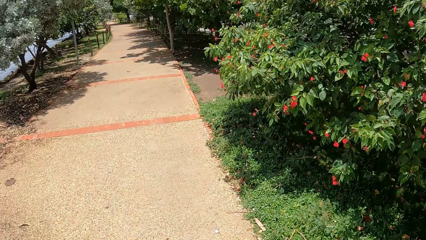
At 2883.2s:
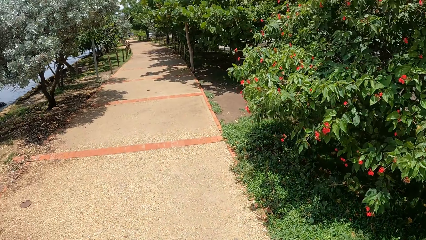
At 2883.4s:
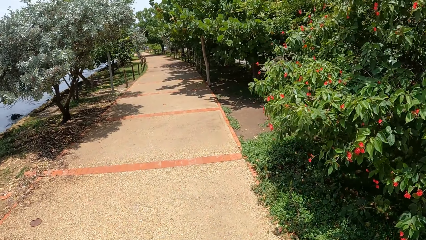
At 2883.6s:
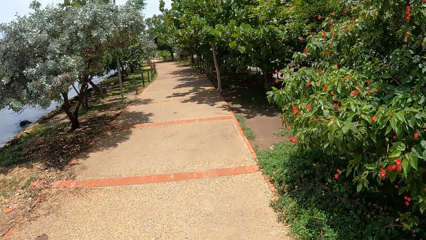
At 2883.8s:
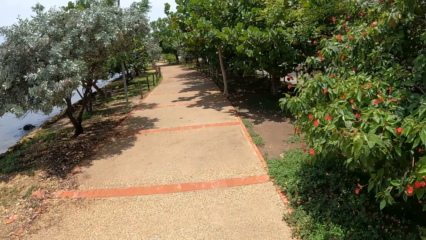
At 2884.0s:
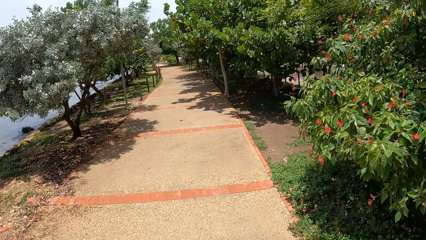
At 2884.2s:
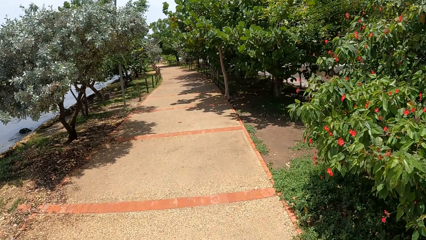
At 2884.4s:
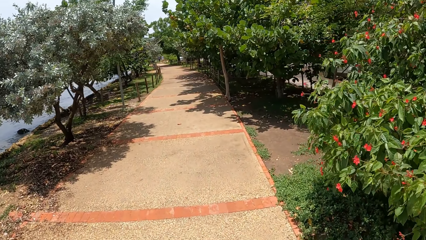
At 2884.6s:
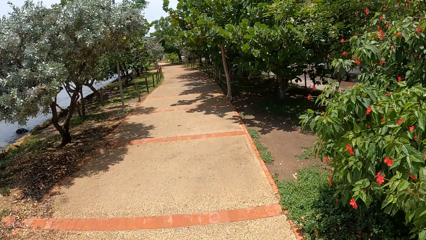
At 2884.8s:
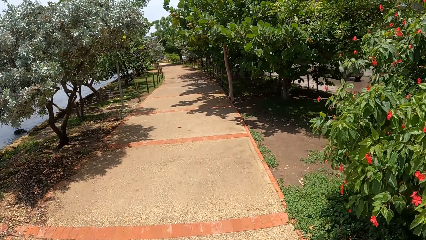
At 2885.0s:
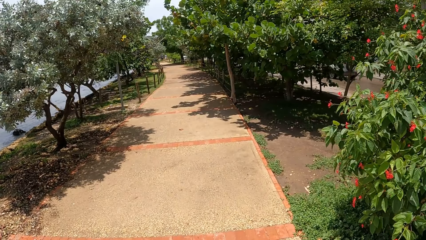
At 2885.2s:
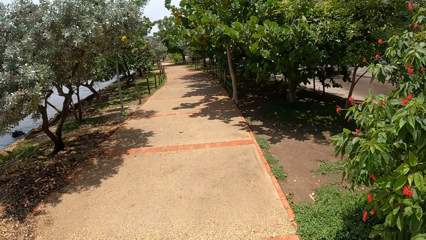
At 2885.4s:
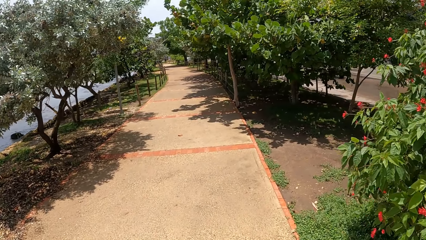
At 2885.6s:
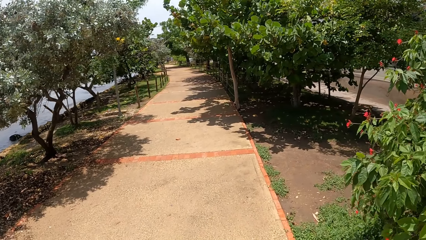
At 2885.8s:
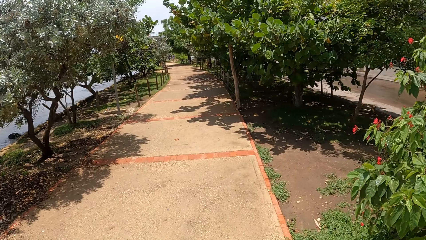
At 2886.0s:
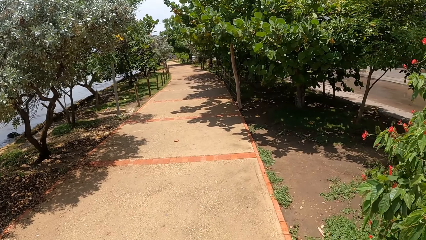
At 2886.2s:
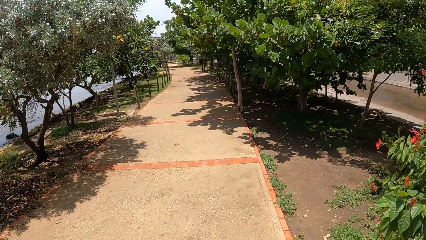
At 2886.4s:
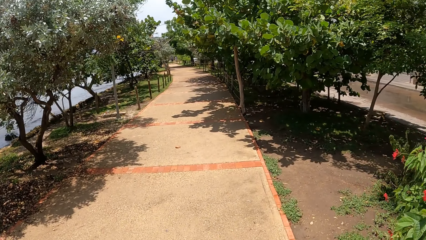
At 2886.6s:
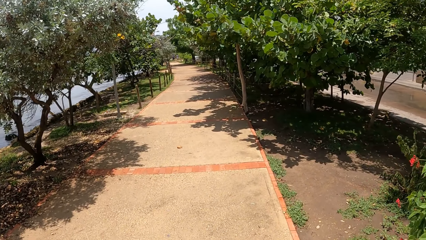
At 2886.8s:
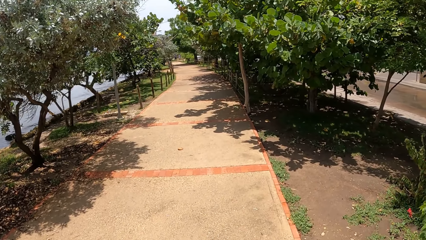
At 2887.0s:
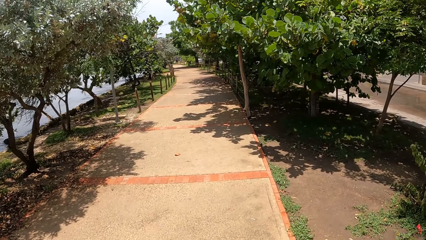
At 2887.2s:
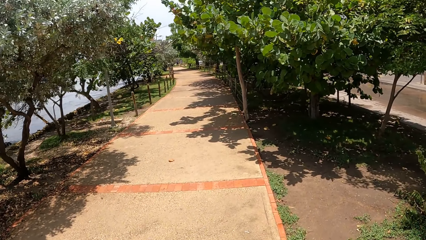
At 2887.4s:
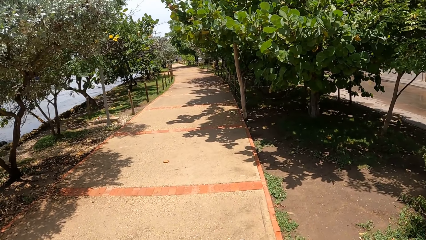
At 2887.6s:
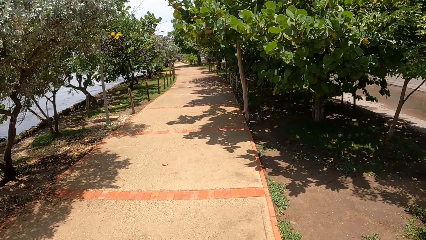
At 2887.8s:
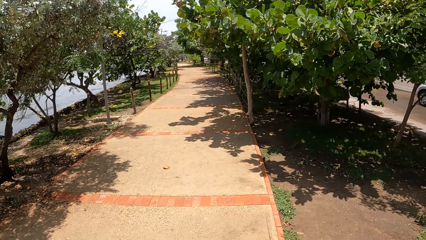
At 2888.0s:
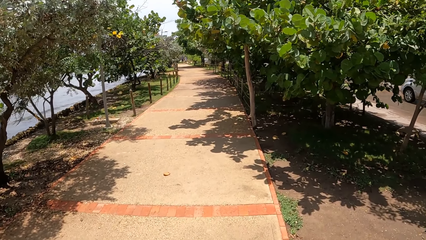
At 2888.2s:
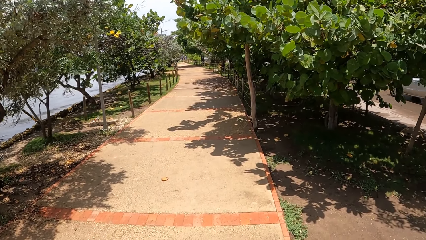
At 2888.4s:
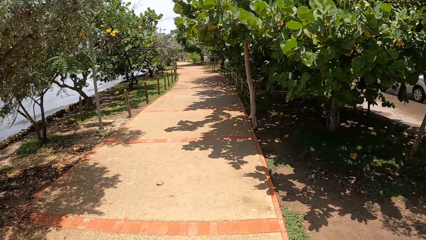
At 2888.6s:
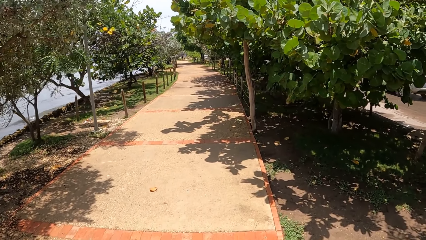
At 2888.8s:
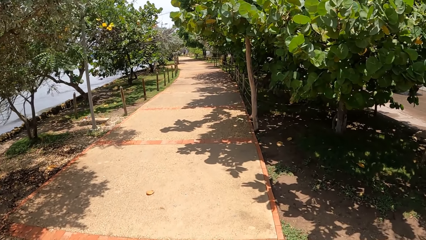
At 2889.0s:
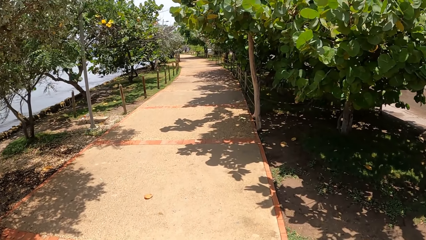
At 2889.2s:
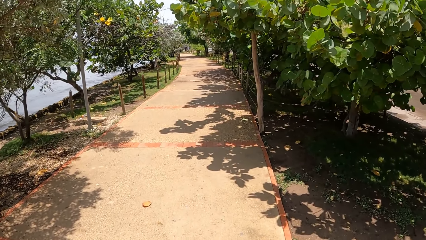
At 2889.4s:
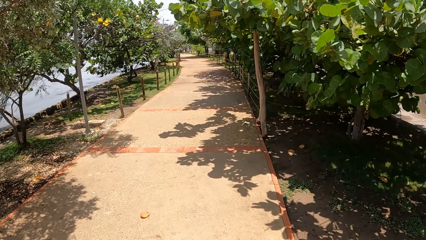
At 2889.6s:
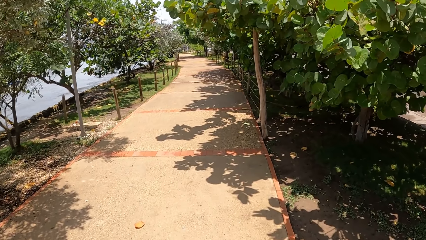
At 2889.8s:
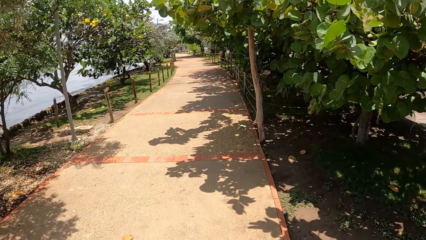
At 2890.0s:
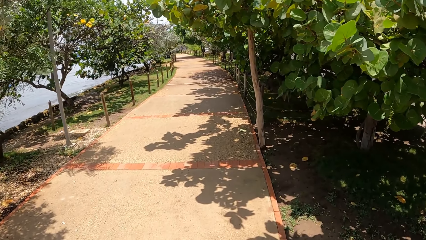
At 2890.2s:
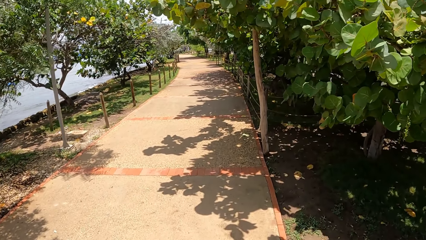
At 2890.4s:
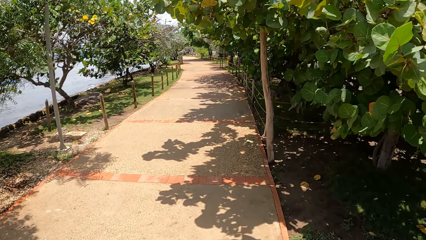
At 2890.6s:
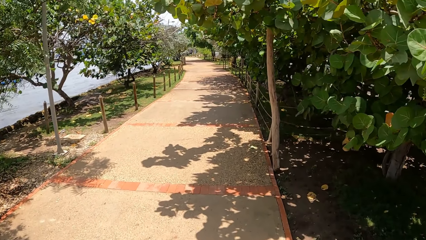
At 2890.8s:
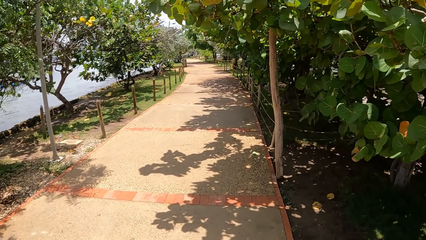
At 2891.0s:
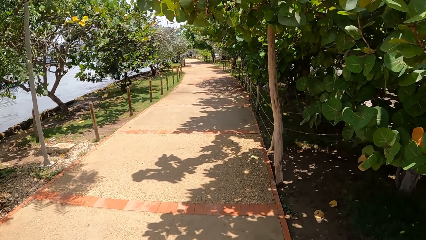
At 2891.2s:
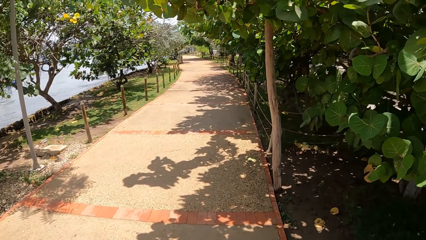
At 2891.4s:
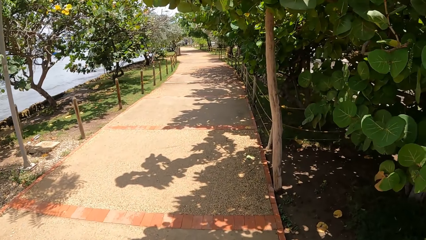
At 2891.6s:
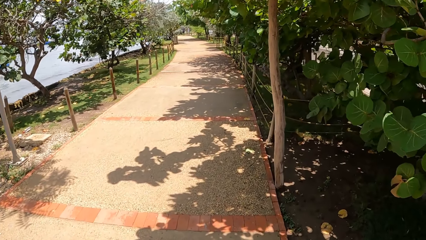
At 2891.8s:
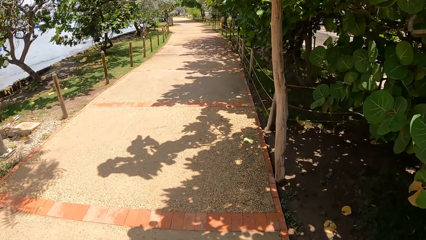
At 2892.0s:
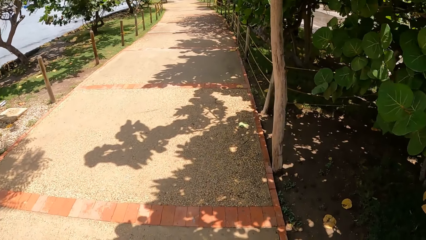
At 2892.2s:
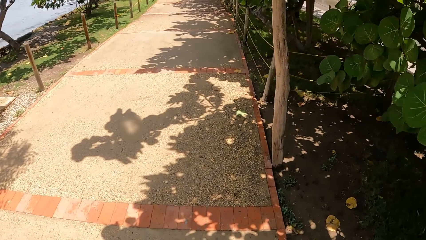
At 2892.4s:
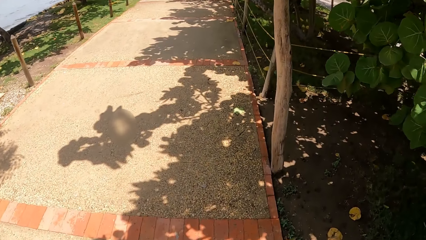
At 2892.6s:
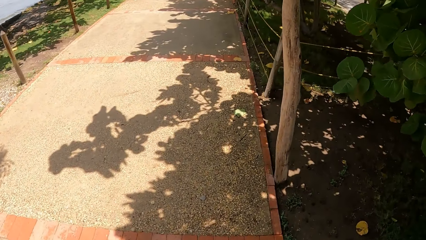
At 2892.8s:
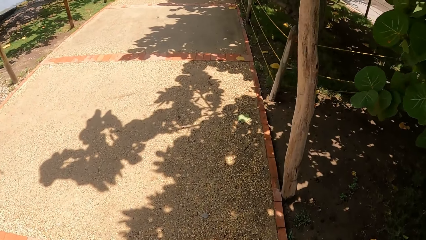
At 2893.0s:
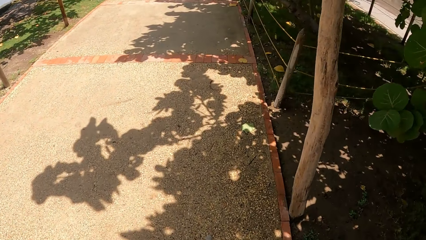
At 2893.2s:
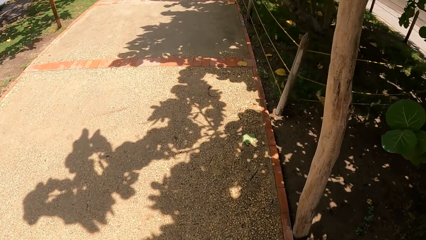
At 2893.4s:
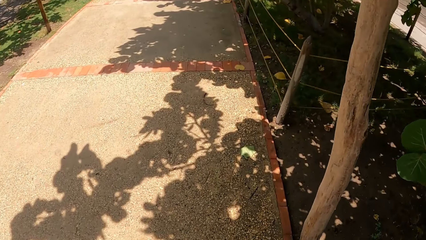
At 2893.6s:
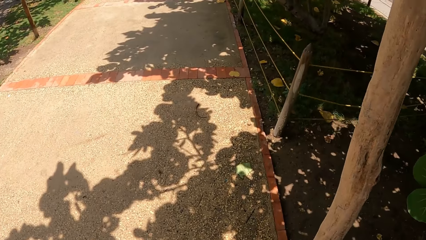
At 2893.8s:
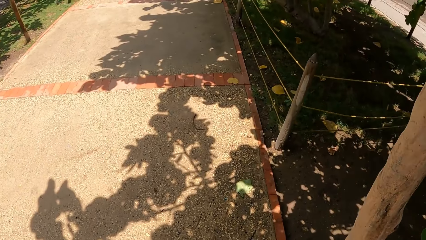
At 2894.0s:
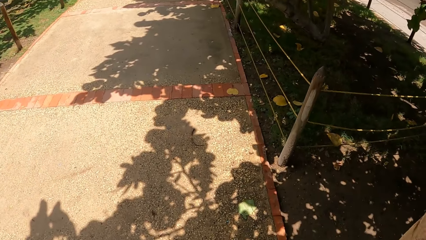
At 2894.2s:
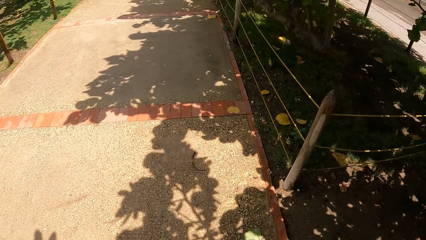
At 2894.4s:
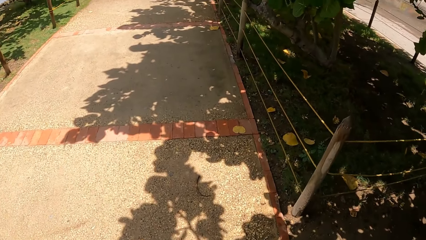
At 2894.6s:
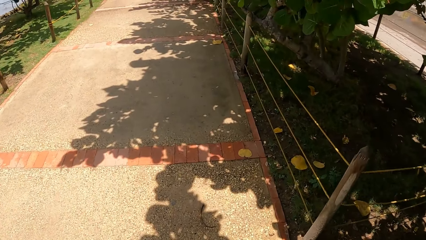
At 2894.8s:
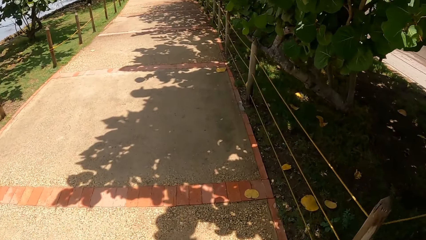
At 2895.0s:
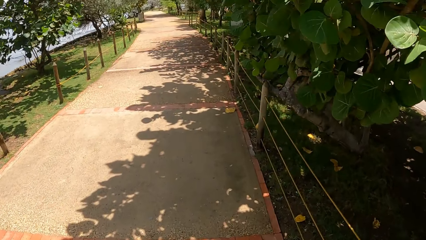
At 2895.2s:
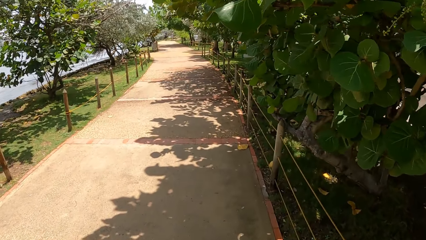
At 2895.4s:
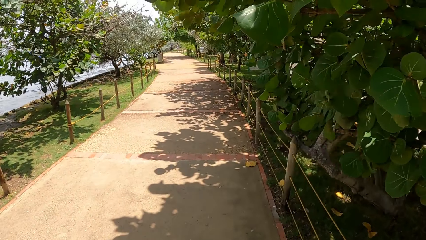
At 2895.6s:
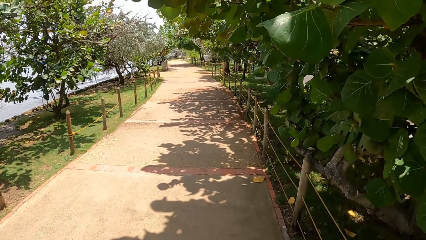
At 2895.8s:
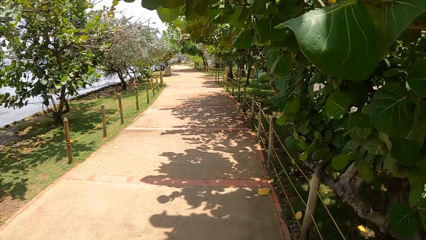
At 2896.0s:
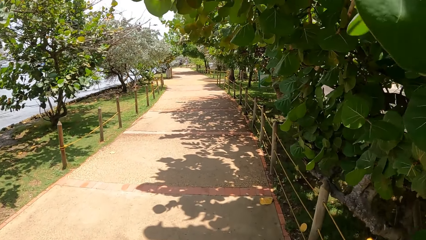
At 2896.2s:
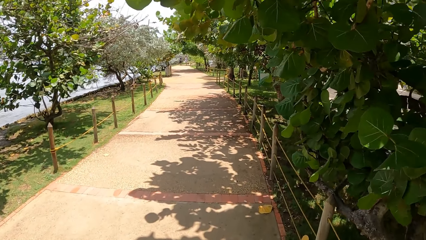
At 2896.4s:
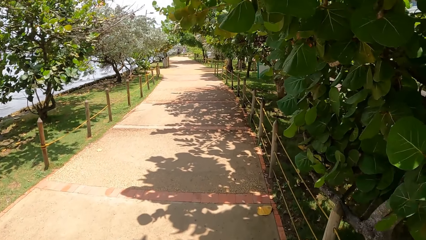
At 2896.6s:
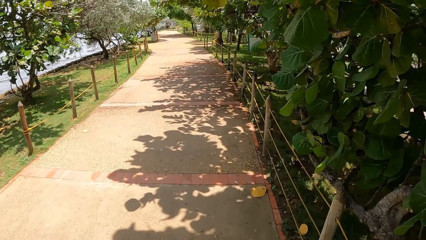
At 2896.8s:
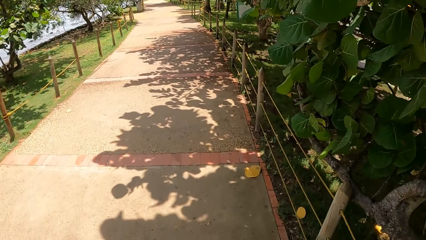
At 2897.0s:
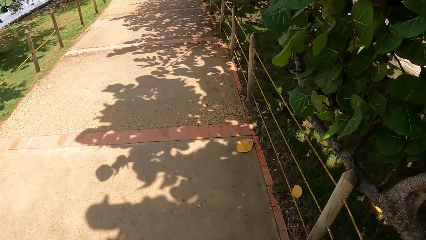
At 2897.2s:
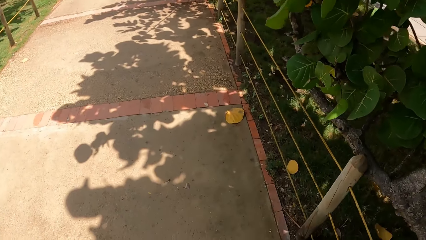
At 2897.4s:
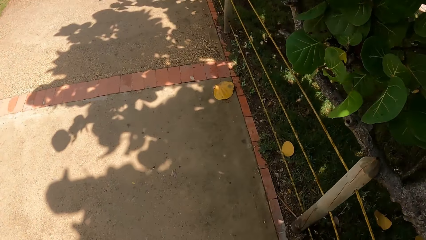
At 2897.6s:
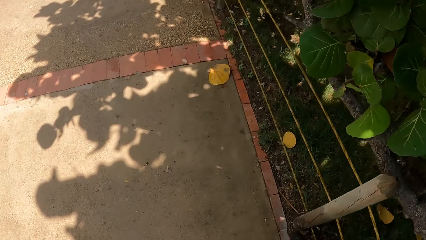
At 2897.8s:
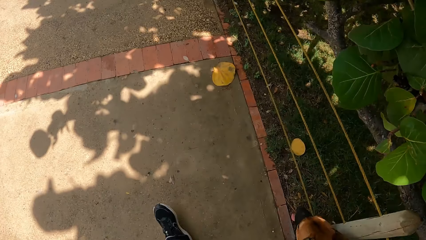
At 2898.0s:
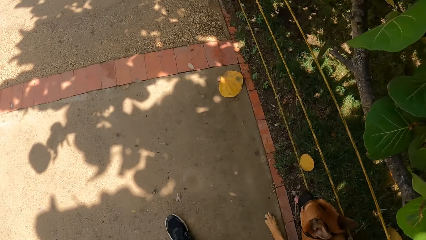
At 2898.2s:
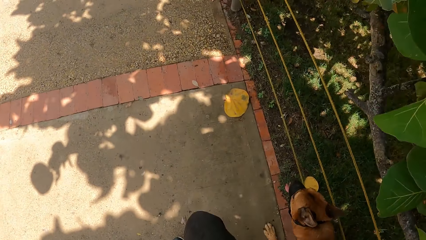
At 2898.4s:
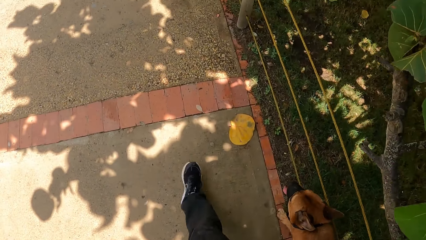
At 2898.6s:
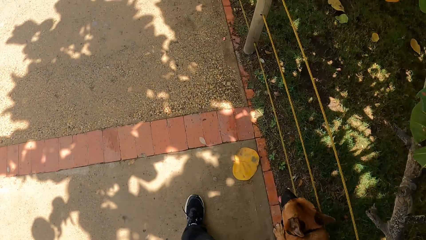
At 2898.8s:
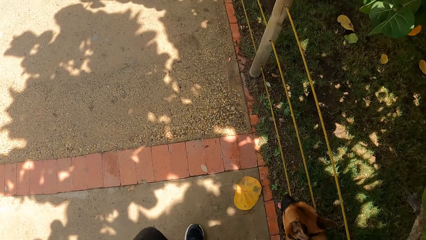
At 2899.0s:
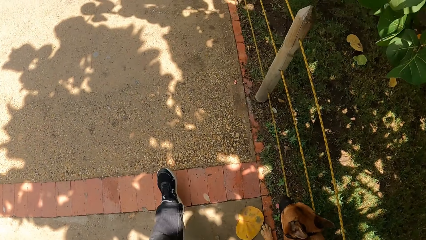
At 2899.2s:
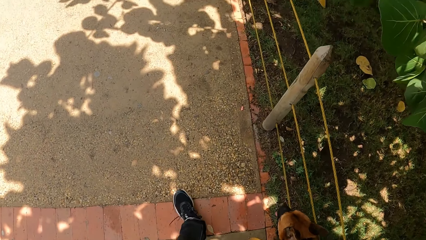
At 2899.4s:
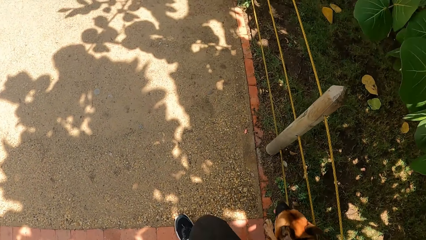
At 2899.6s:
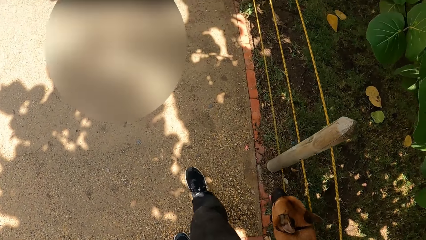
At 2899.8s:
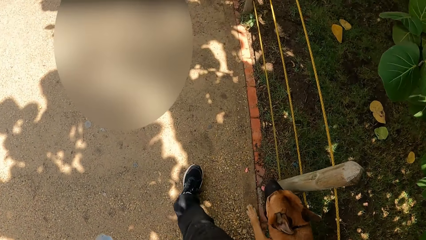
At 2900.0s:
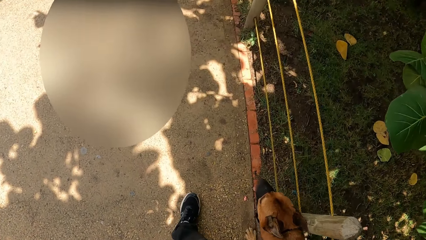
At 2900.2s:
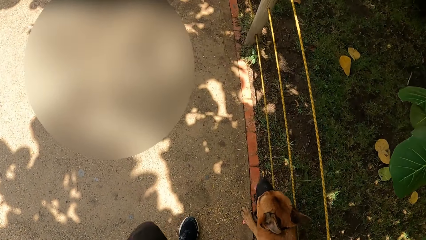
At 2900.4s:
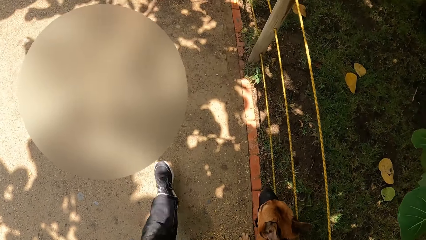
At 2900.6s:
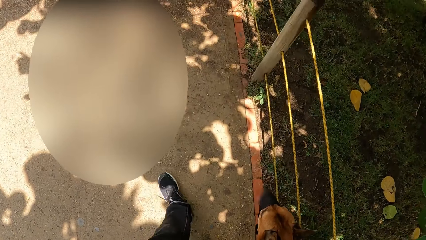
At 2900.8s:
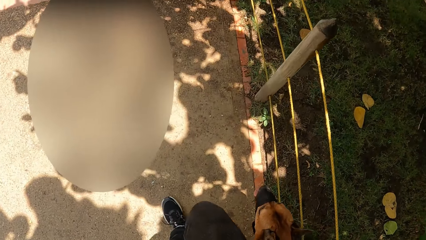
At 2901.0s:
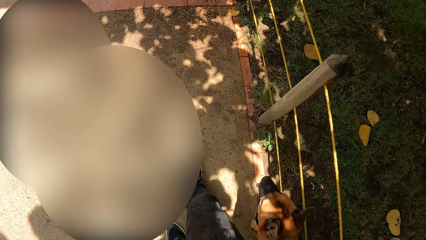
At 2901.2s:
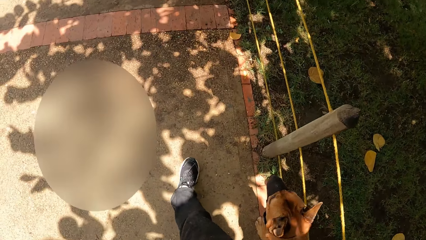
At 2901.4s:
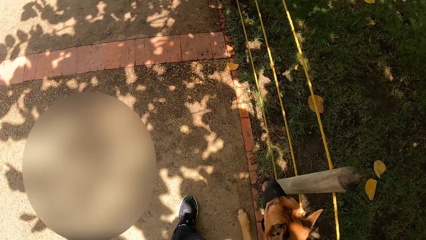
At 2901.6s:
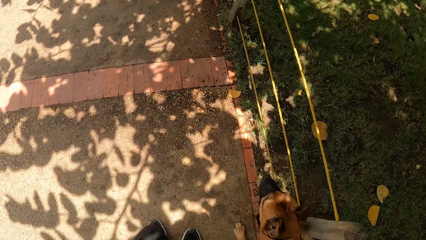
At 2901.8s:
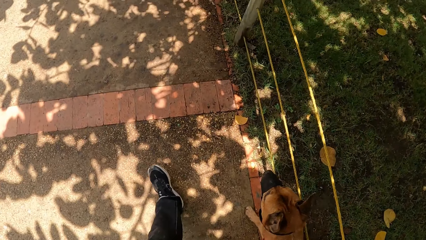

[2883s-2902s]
The camera wearer walks the dog on the pavement. They look at the dog.
